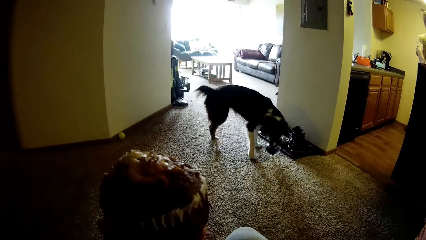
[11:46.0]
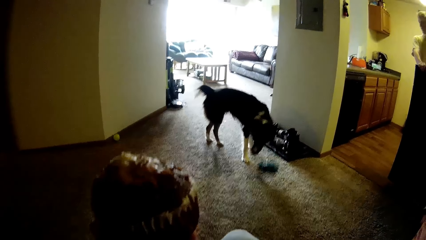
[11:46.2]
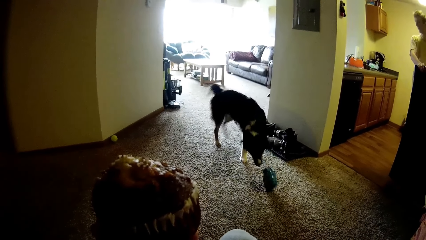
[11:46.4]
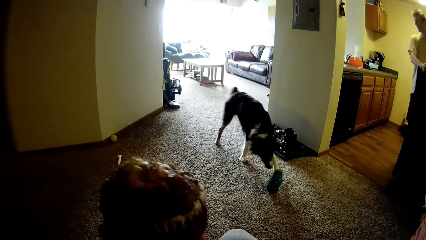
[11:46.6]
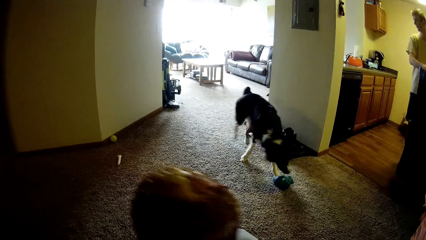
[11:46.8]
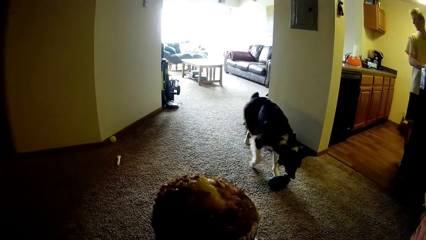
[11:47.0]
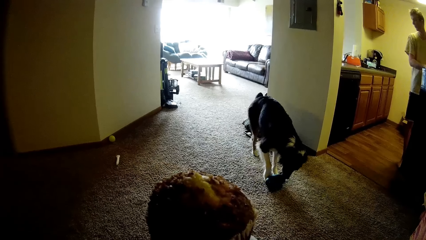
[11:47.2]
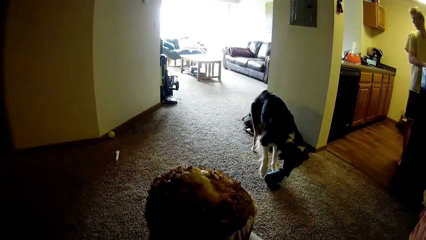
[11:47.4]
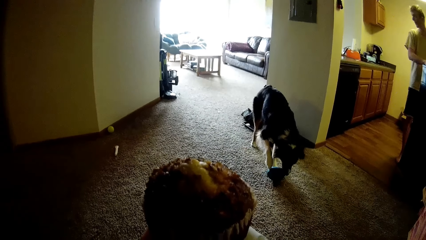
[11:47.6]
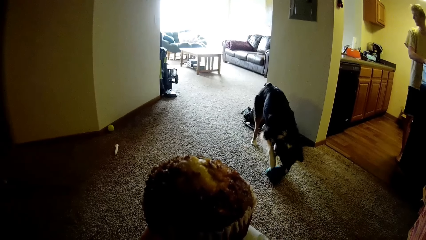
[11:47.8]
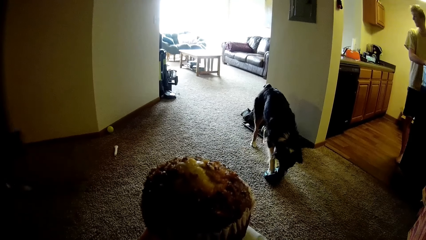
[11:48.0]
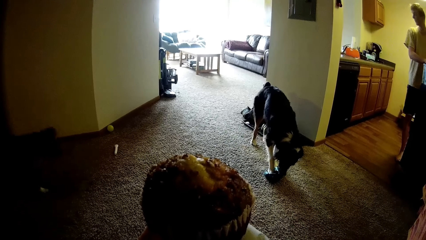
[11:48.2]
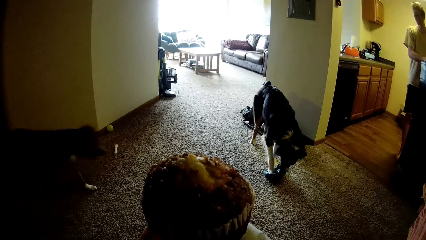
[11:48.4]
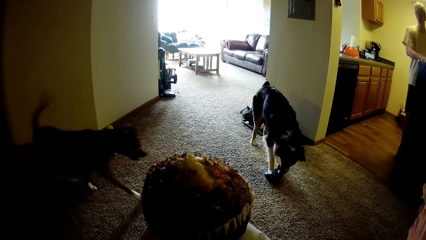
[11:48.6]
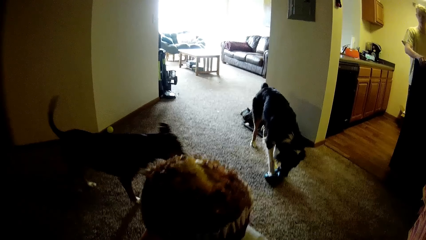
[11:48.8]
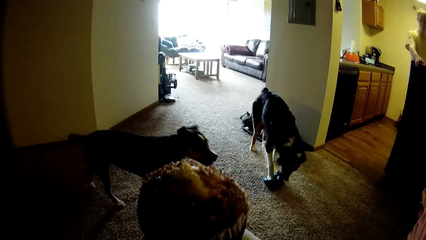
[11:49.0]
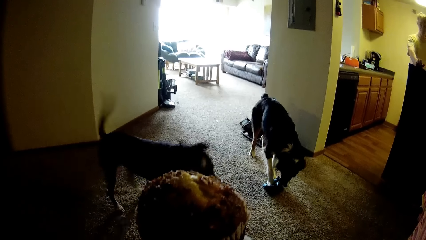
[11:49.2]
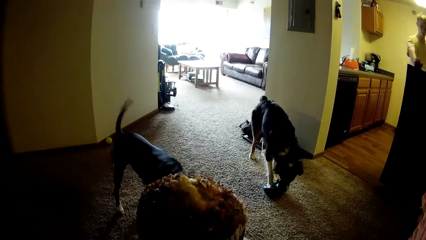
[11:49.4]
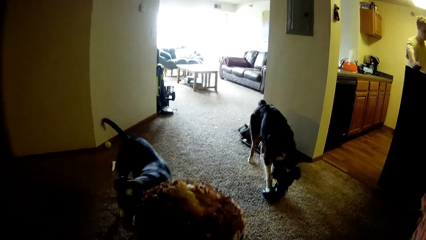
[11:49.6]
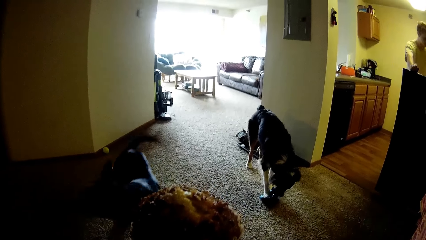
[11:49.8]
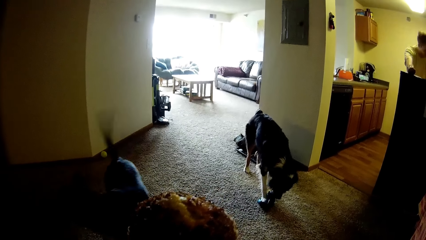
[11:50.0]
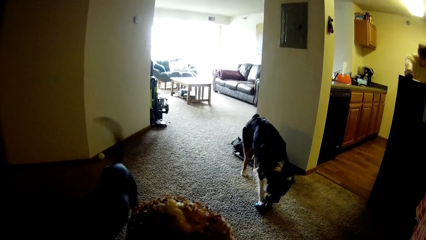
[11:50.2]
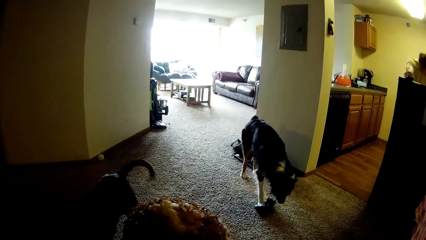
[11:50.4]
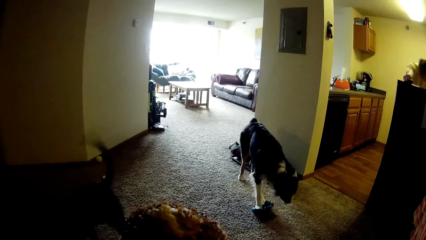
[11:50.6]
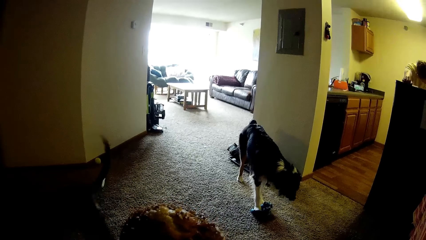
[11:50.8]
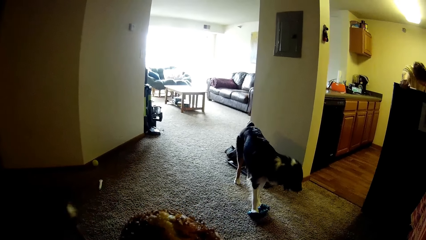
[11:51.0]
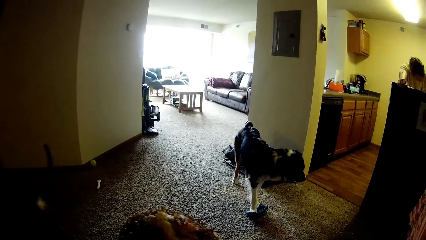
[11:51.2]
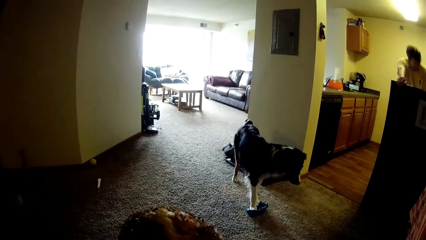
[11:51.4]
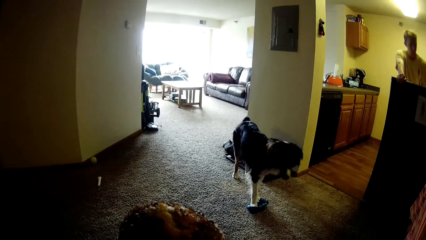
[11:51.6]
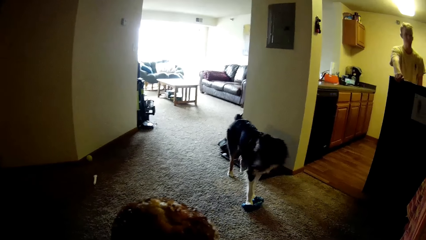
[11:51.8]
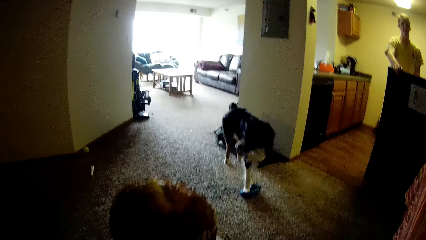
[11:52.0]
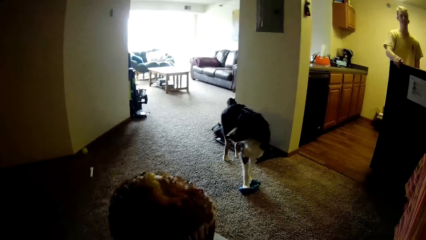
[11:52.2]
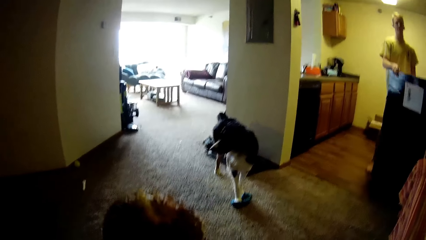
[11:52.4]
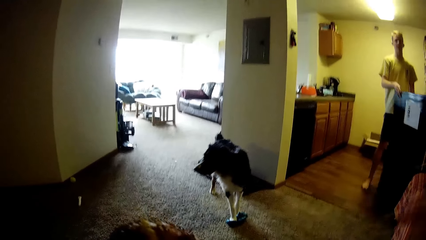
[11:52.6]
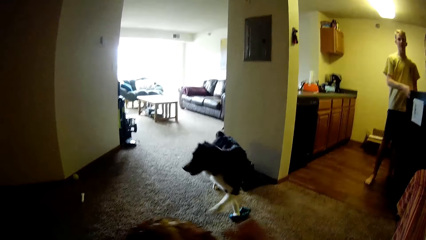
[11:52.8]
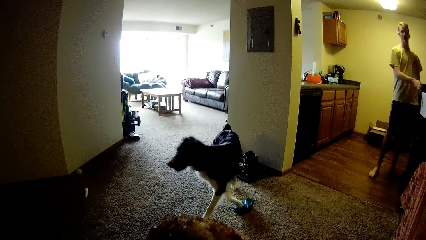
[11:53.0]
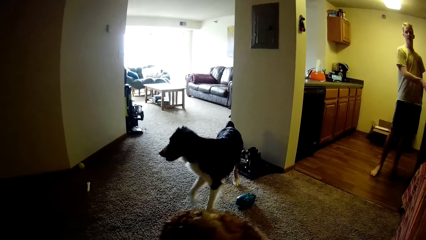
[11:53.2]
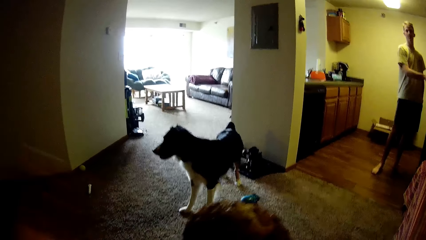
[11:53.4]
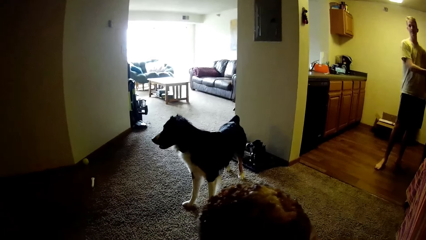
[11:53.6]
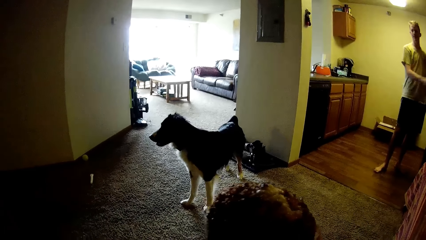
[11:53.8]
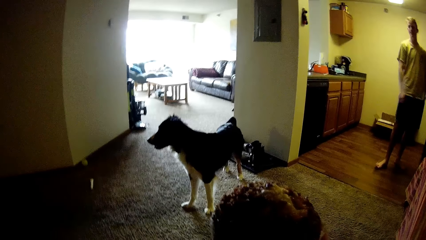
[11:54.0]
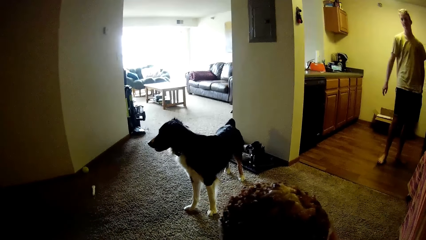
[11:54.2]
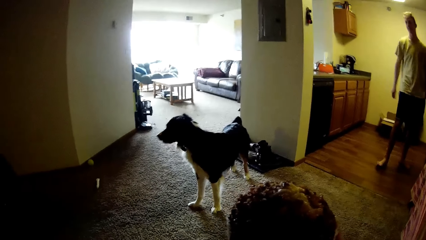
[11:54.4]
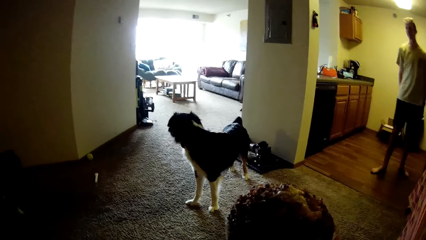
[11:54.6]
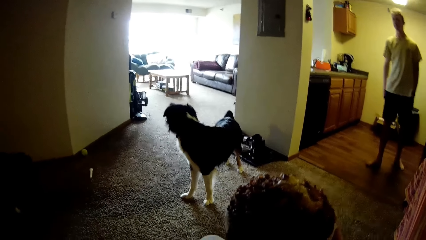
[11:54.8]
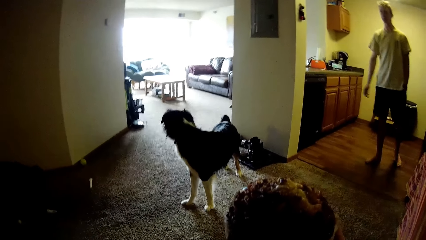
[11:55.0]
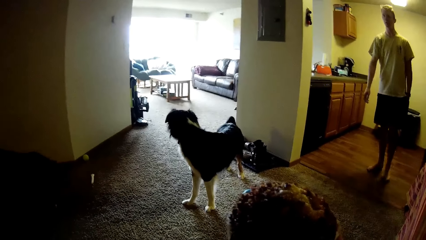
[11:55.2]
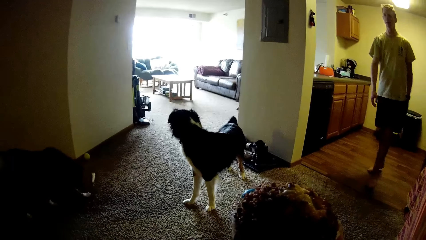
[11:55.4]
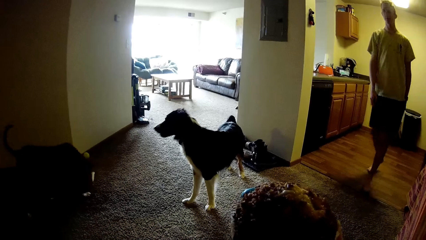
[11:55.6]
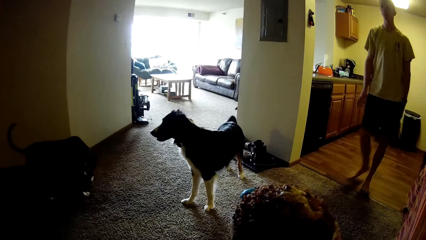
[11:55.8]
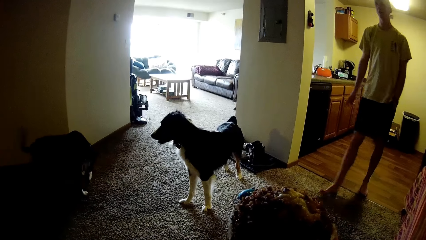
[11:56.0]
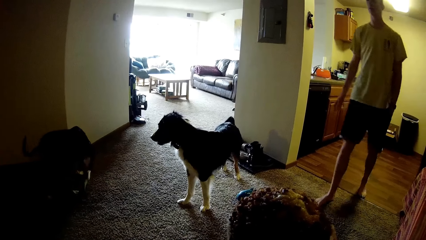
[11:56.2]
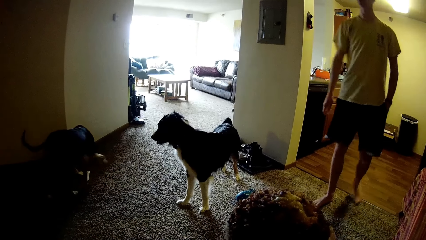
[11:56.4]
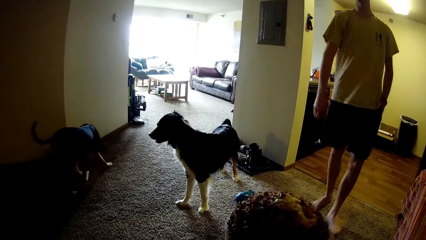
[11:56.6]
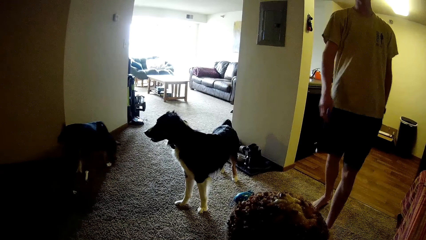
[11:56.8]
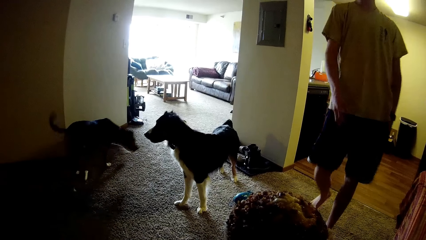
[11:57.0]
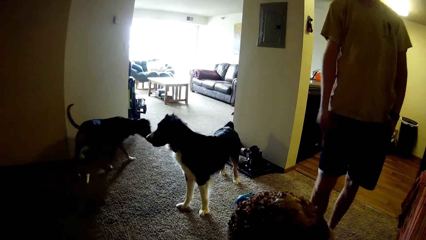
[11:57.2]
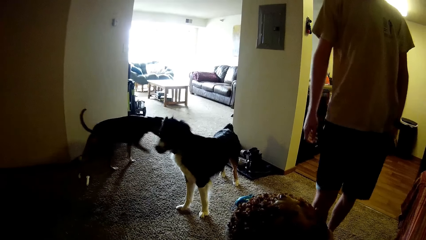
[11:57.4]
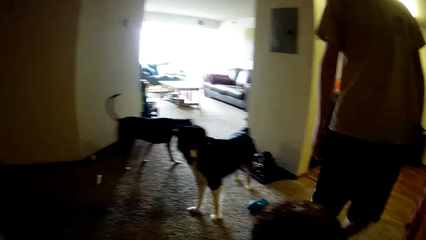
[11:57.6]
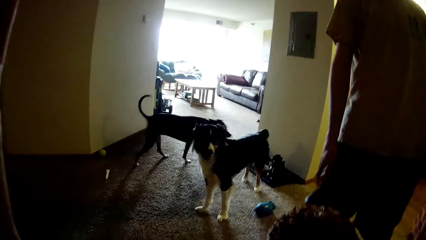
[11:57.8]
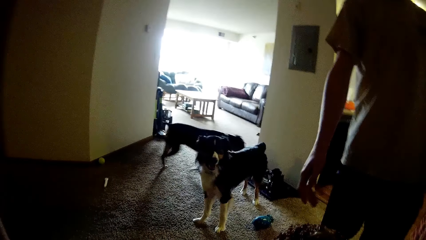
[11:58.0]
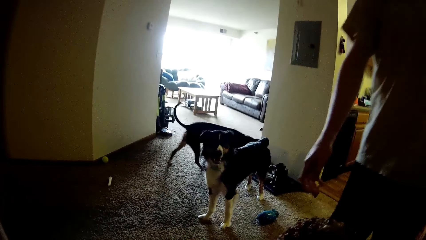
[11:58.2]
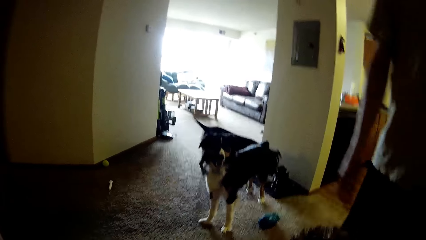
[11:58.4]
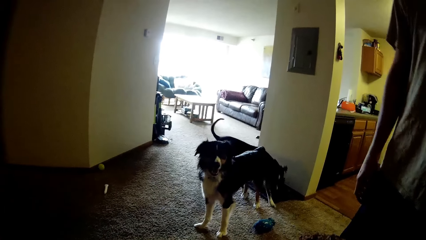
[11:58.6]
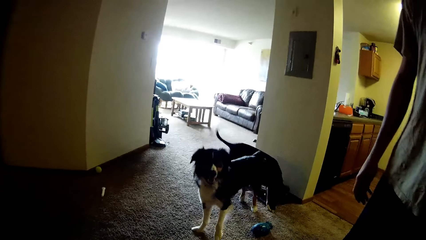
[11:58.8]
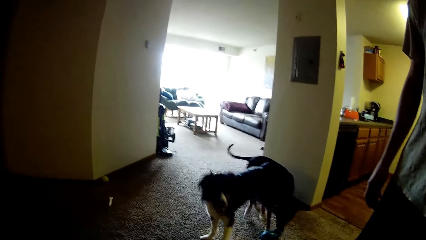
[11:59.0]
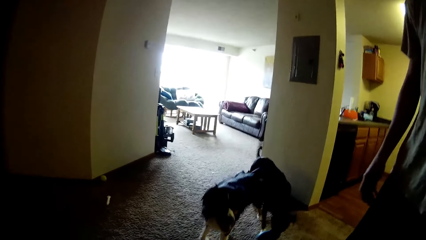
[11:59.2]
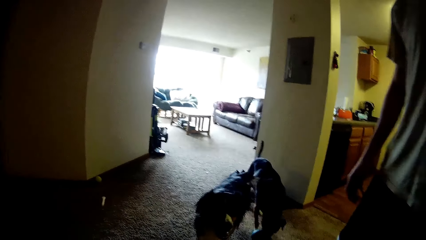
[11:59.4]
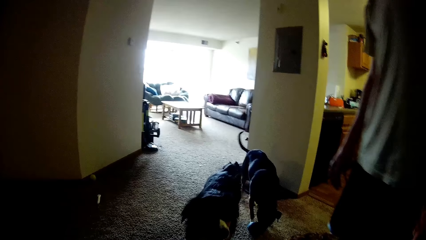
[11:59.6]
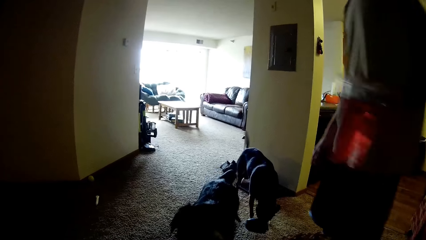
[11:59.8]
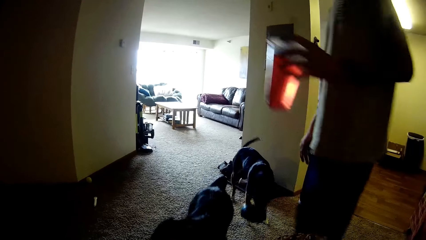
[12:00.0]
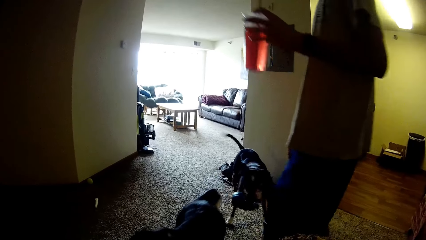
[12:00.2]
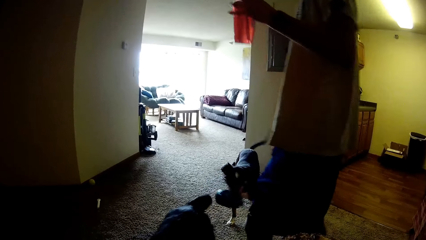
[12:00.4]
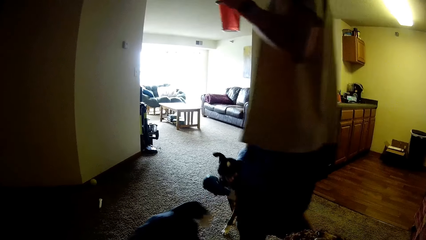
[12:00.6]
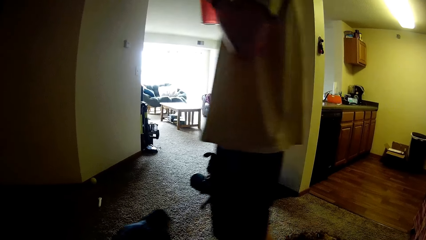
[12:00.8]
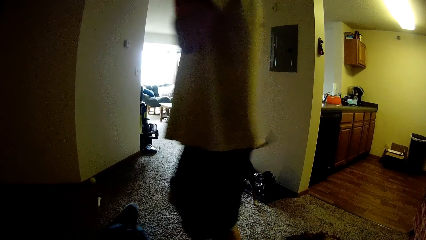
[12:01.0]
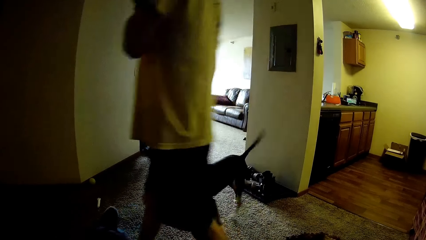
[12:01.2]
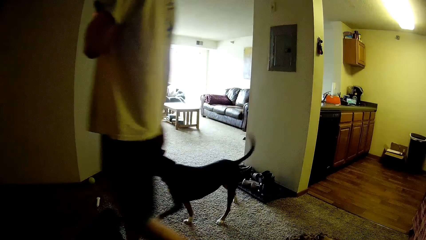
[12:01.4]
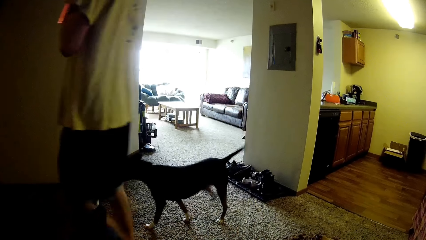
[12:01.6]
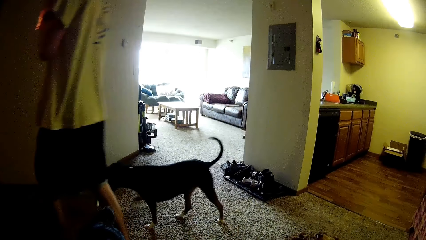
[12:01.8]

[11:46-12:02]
The camera wearer holds the cake with a hand. A man looks in the fridge. The camera wearer drops her right hand. The man closes the fridge. The camera wearer passes the cake to her right hand. The man walks toward the camera wearer. The man holds the juice cup.
